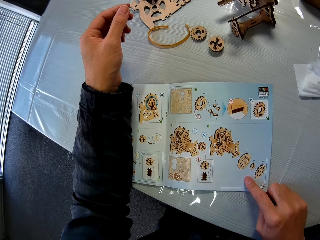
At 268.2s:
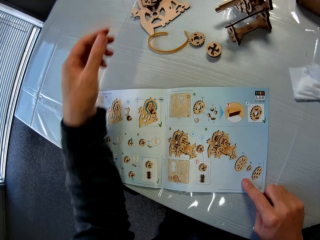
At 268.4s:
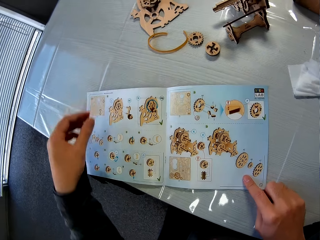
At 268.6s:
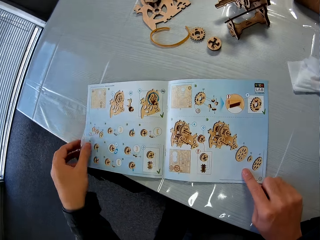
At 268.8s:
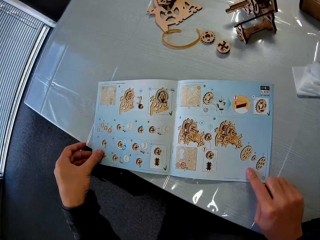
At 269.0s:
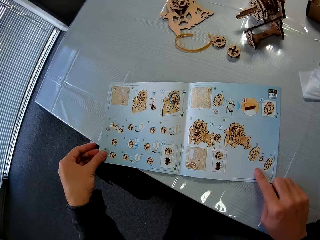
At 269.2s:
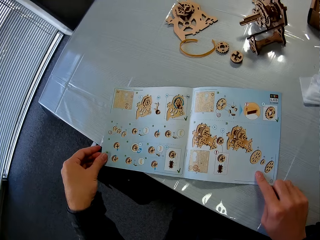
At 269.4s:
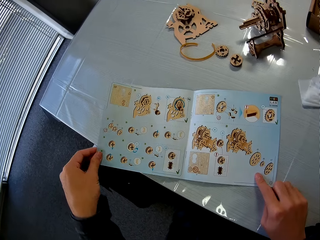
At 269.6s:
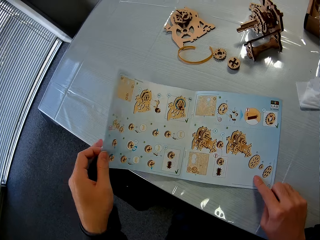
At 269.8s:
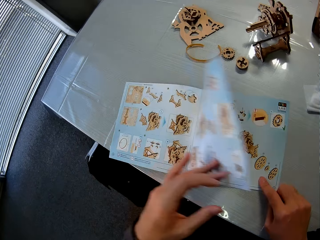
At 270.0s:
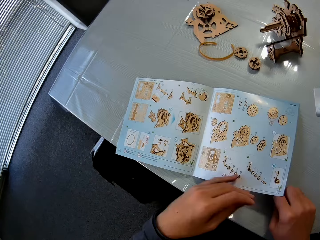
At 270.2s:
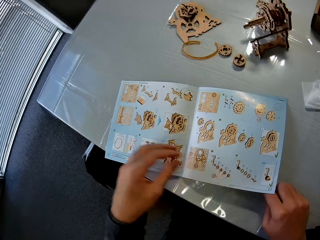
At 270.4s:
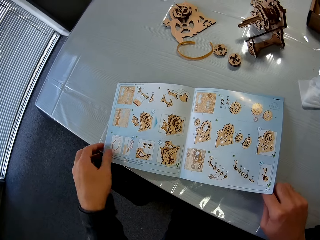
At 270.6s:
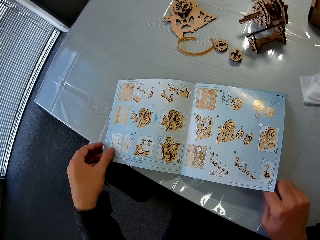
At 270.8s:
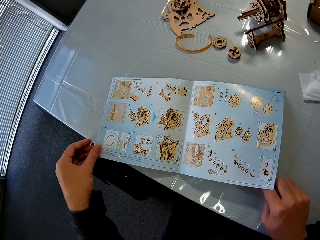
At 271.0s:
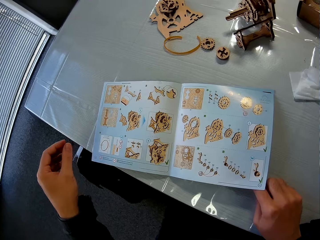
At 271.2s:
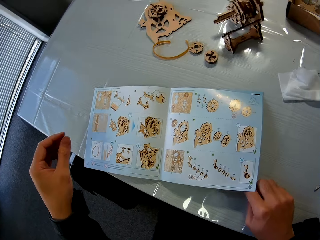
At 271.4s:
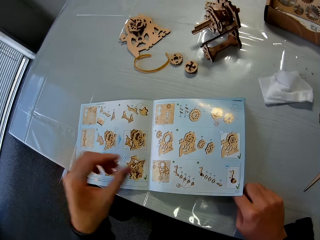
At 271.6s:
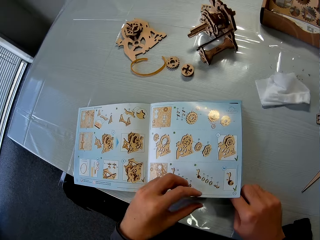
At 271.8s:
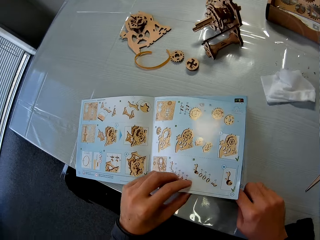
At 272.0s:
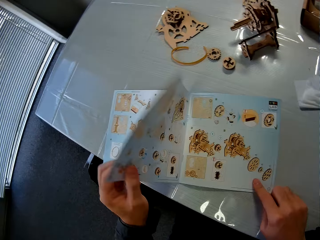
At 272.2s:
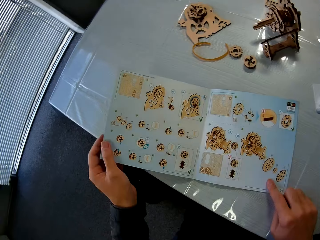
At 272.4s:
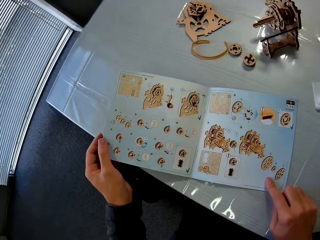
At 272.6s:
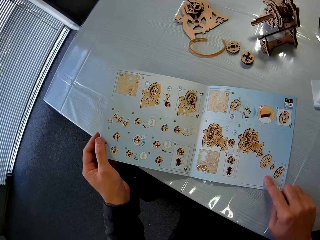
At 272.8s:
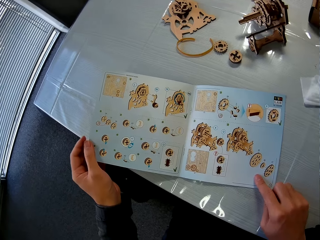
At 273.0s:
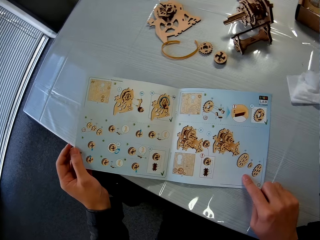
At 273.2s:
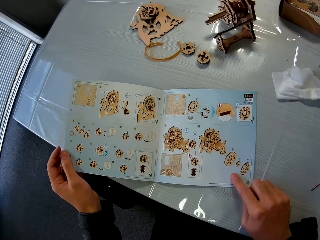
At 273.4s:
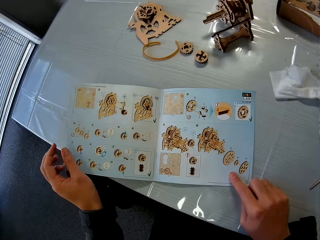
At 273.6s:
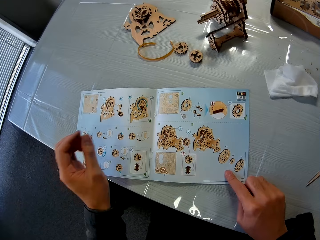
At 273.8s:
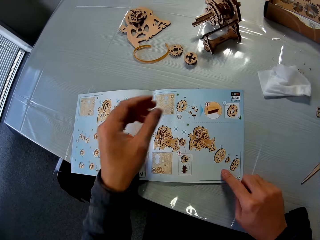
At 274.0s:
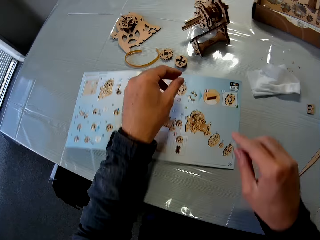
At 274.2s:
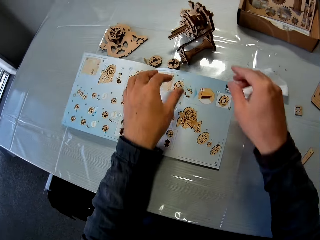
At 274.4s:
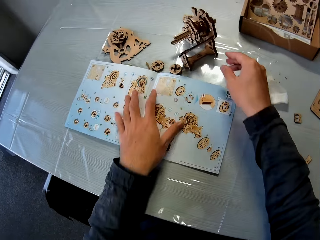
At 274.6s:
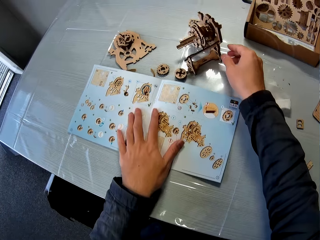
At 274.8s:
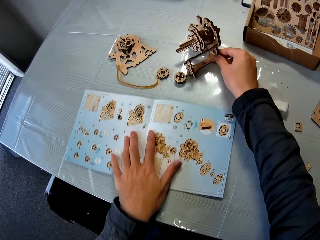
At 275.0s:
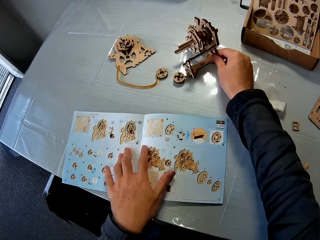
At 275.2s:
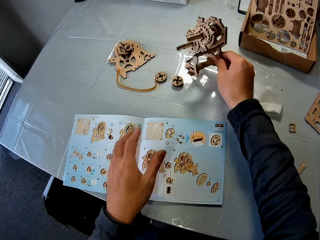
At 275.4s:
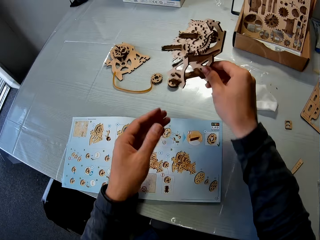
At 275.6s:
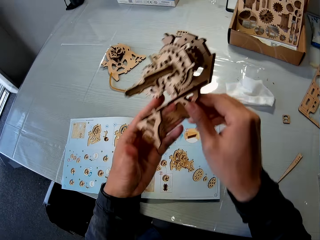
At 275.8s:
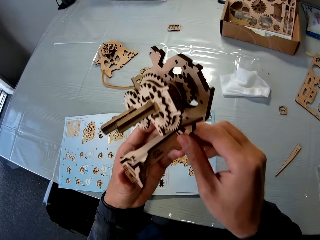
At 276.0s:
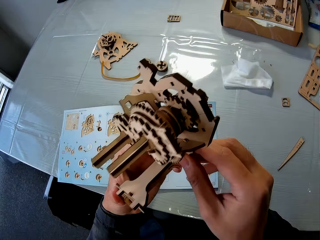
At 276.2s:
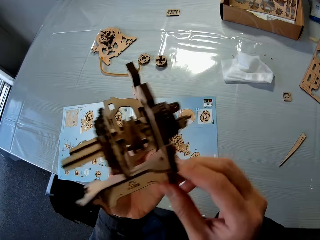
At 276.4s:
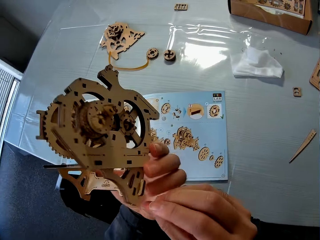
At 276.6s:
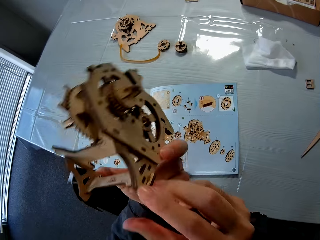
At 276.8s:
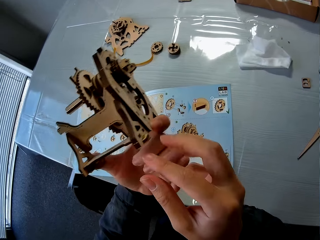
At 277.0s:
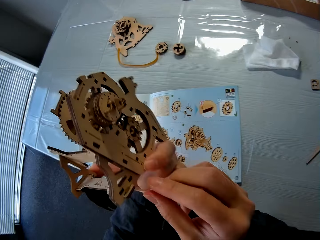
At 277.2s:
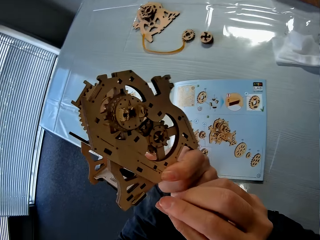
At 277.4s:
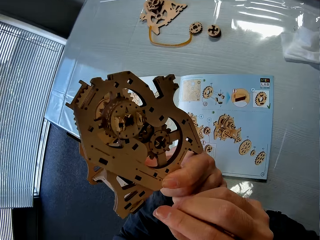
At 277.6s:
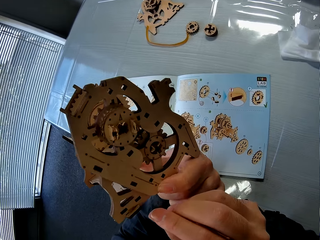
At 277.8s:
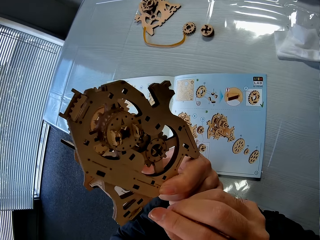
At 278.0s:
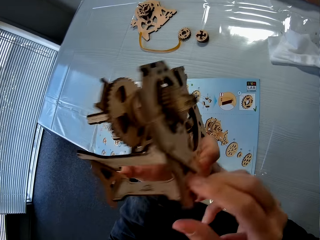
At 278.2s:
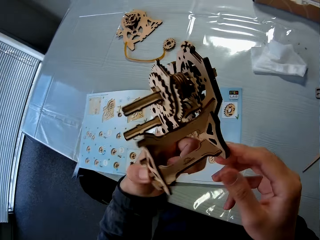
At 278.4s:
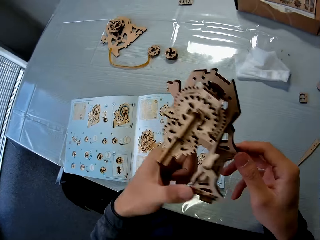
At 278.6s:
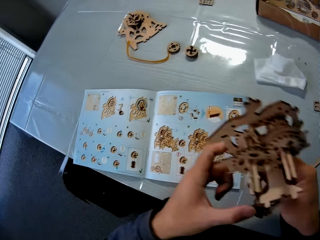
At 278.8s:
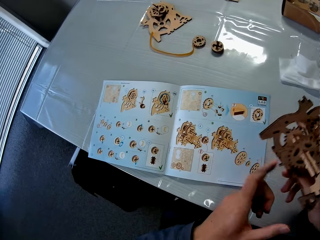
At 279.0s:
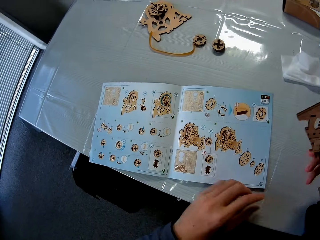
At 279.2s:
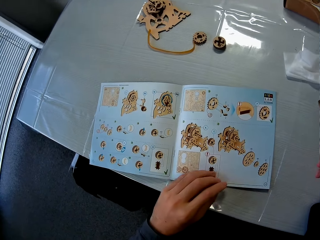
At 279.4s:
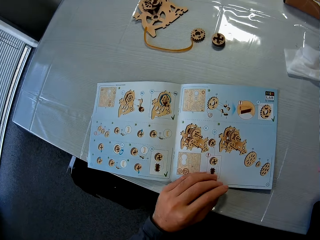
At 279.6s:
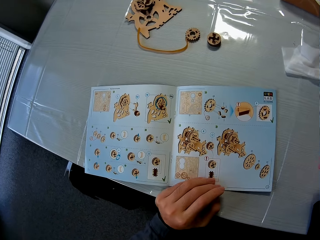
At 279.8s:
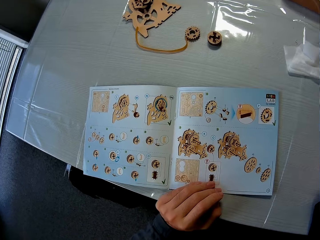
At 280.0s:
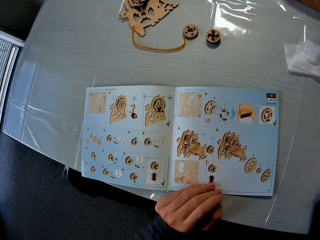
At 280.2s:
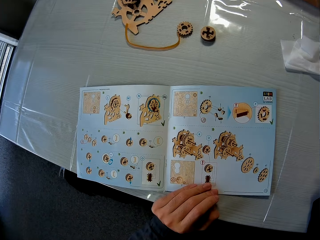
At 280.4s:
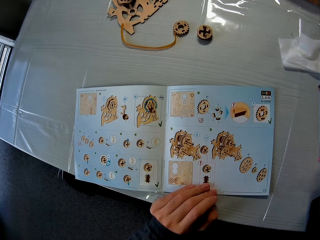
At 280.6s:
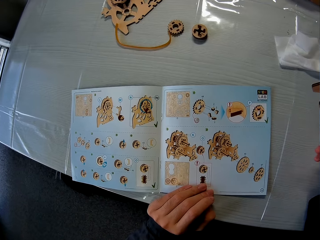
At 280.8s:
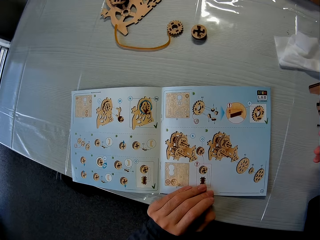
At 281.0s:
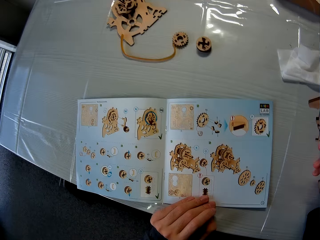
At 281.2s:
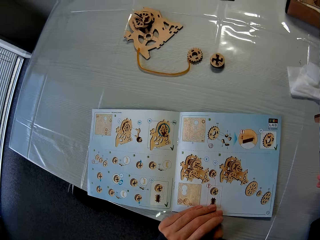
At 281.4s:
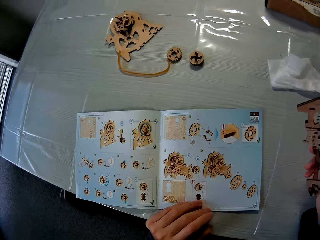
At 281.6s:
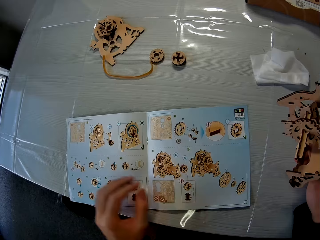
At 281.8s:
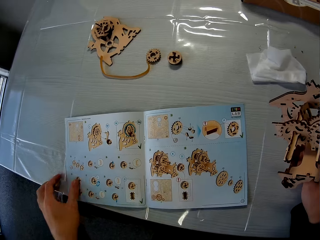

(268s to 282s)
The camera wearer turns a page of the mechanical model chart with his left hand. He stares at the book. He turns back the page of the mechanical model chart with his left hand. He picks up an assembly or woodcraft of the mechanical model from the table with his right hand and holds the assembly with both hands. He stares at the woodcraft. He places his left hand on the table. He stares at the book.

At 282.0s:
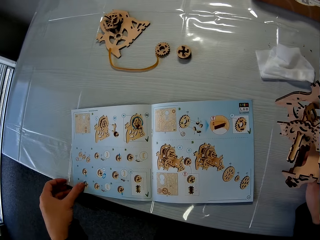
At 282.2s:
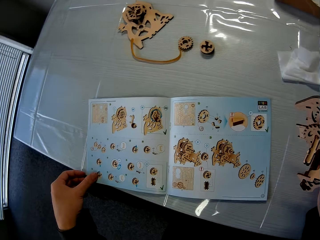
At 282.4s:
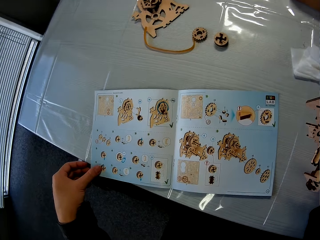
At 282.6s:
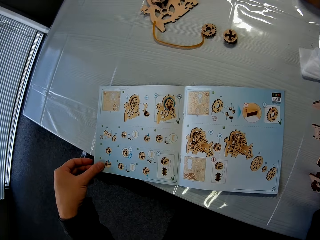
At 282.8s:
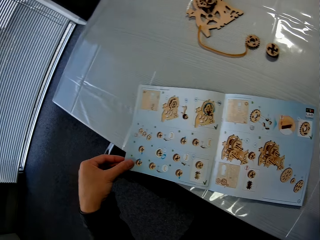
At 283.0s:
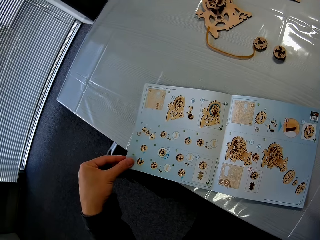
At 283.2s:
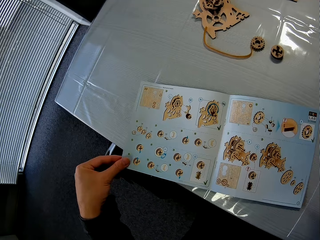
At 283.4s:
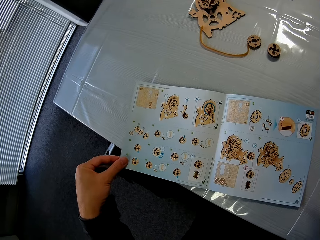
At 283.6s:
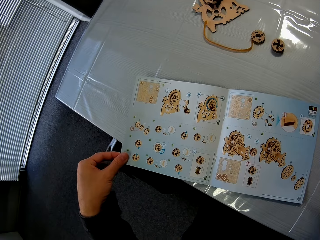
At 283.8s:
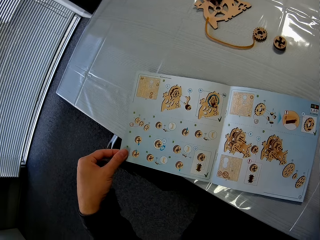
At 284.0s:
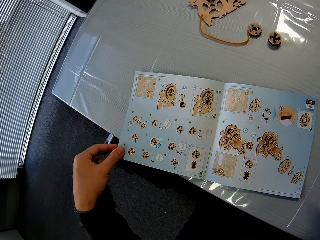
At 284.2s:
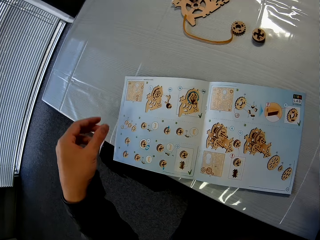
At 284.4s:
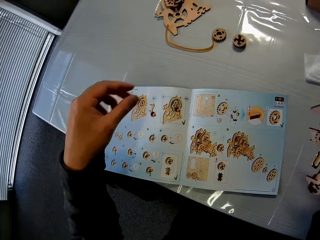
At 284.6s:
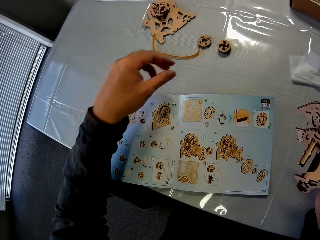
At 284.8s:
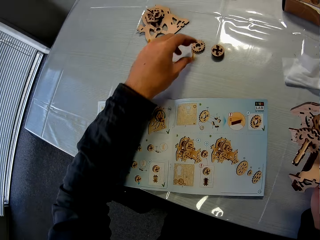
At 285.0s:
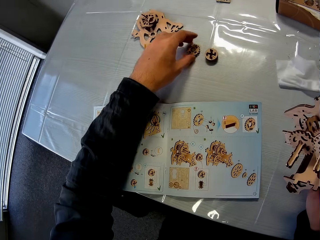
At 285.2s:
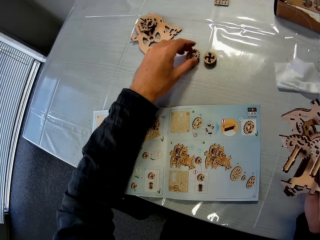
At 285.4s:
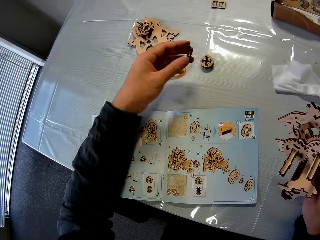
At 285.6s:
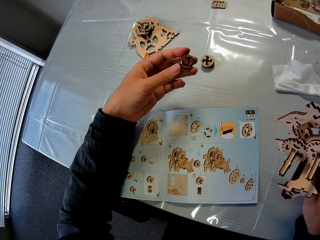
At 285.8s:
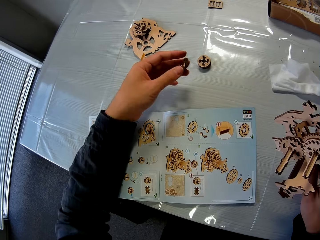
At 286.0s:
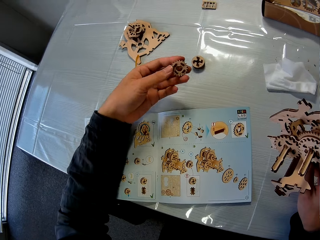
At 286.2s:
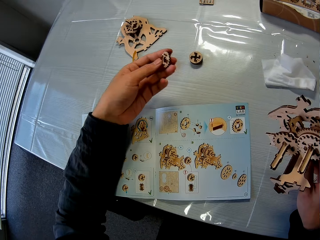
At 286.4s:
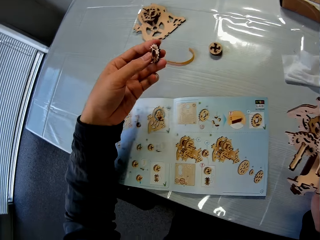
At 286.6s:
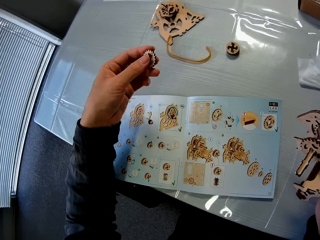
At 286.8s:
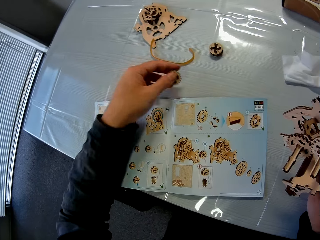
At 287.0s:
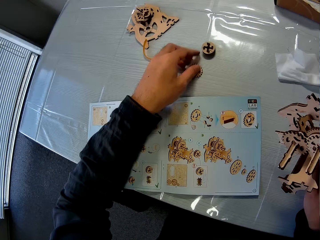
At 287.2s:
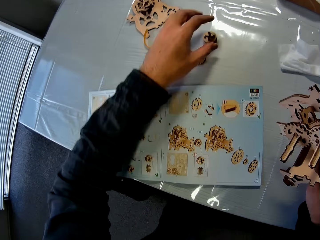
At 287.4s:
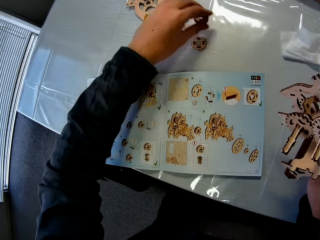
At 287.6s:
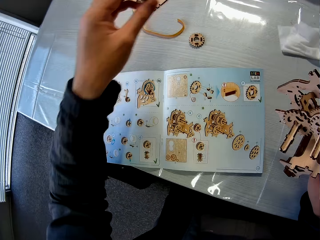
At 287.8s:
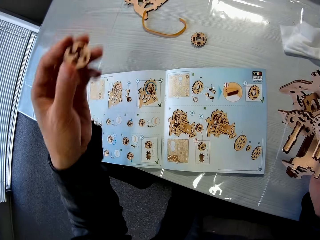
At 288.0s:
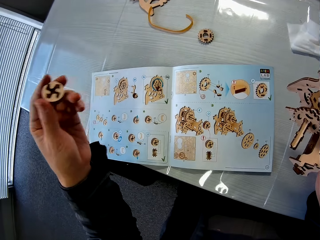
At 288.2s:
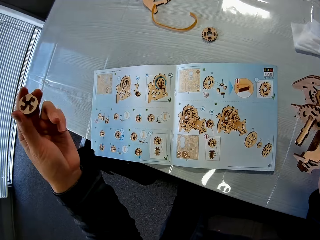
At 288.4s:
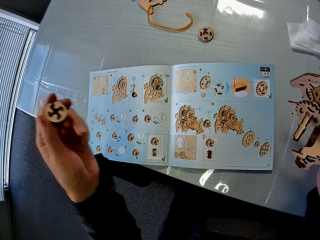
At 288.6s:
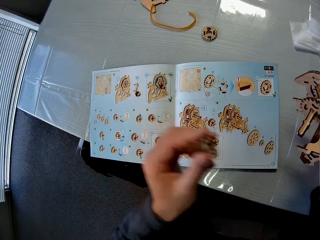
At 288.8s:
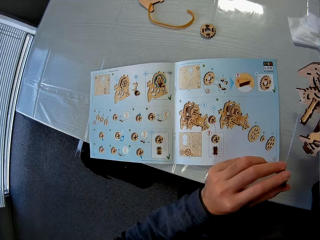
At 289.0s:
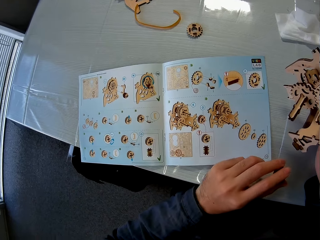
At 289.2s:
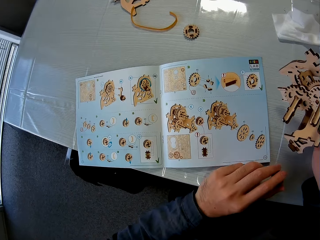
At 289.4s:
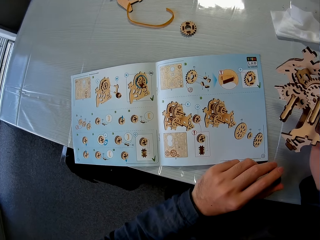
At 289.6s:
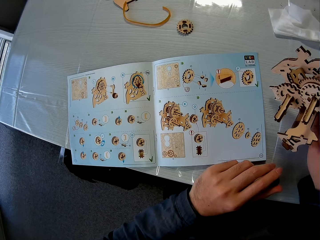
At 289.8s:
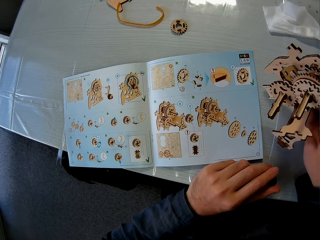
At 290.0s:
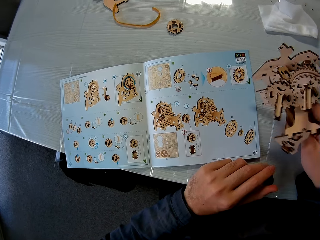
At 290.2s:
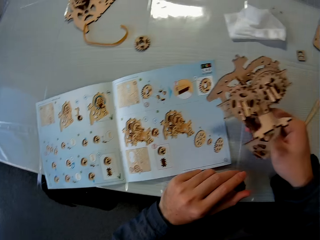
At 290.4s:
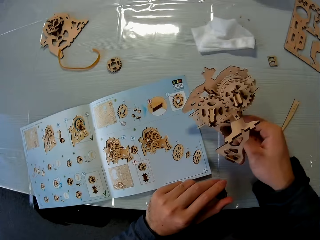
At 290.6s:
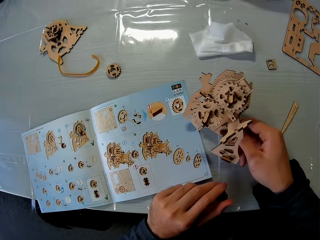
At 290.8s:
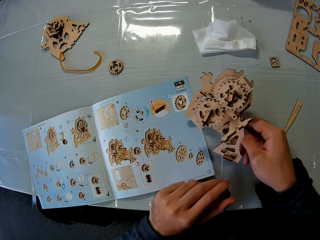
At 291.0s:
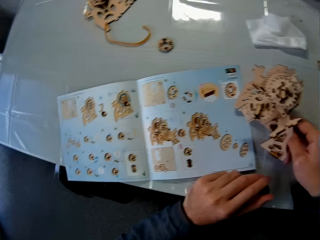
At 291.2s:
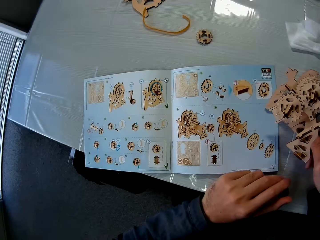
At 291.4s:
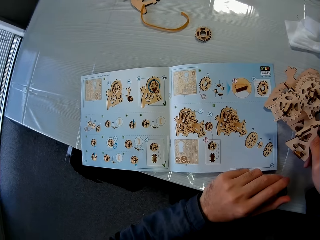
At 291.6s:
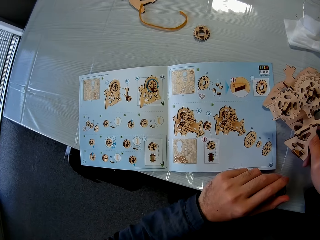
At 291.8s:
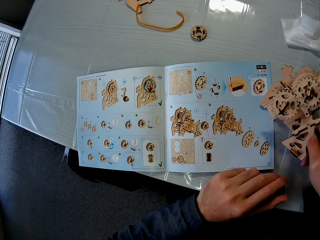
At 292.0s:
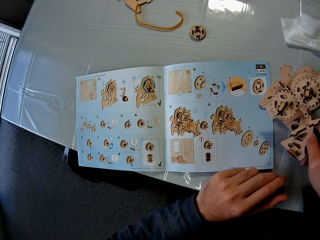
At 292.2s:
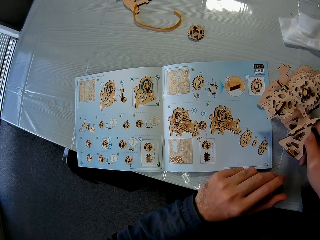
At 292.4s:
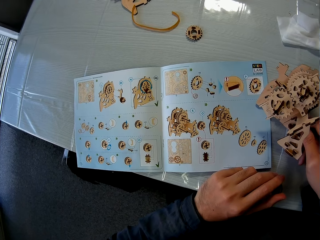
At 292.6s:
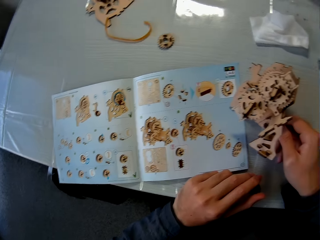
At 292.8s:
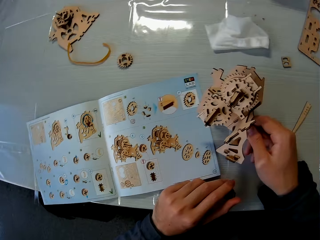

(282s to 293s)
The camera wearer holds the mechanical model chart with his left hand. He picks up a piece of the mechanical model from the table with his left hand. He holds the wooden piece. He drops the wood piece on the table. He picks up another wood piece on the table and holds the wooden piece.
